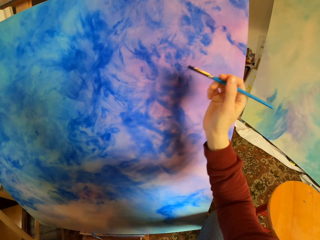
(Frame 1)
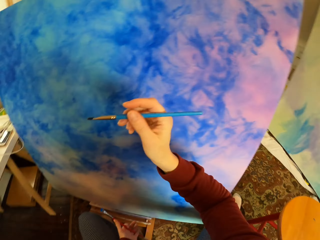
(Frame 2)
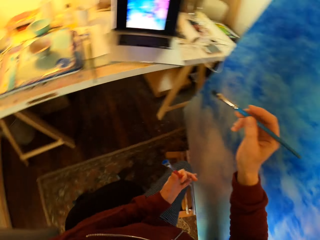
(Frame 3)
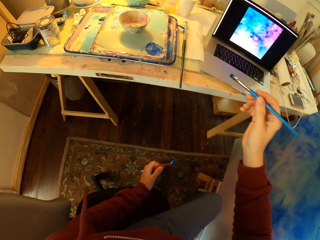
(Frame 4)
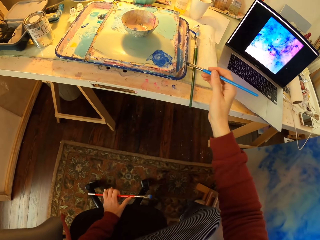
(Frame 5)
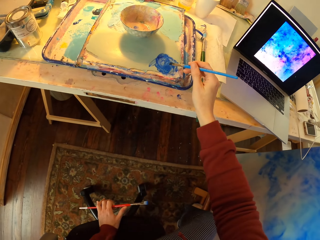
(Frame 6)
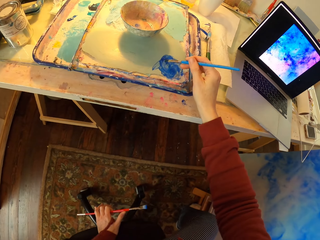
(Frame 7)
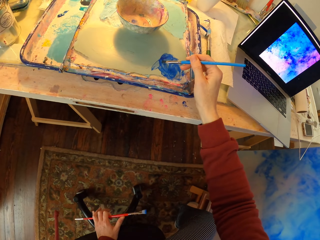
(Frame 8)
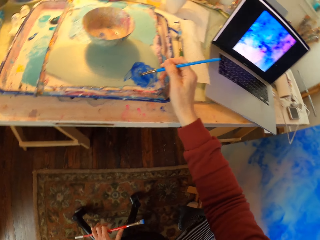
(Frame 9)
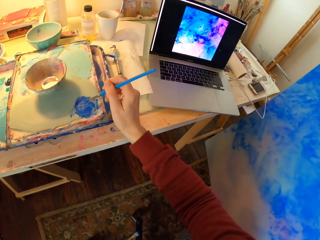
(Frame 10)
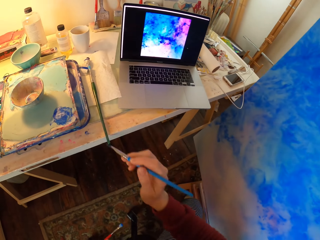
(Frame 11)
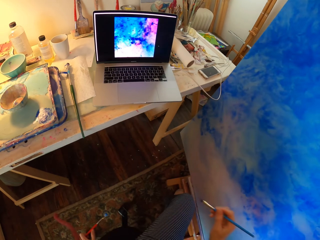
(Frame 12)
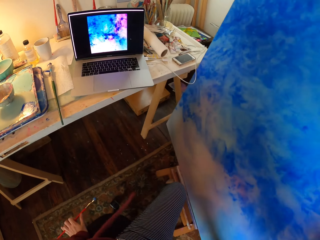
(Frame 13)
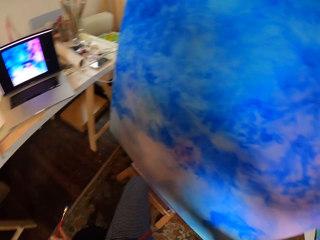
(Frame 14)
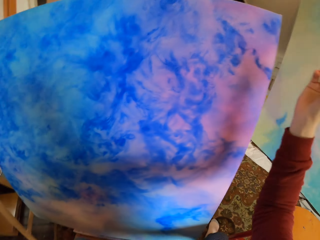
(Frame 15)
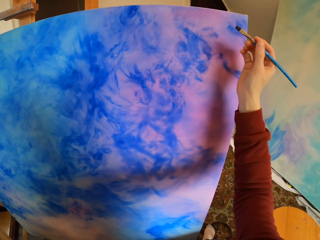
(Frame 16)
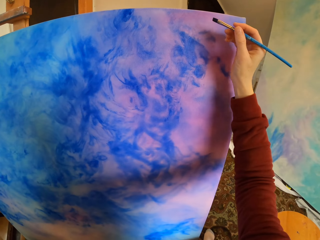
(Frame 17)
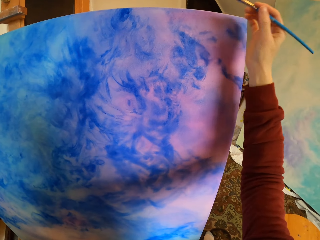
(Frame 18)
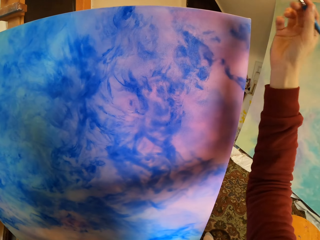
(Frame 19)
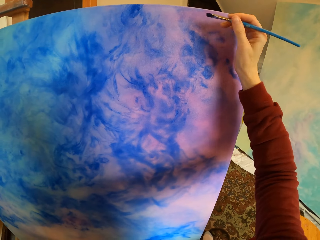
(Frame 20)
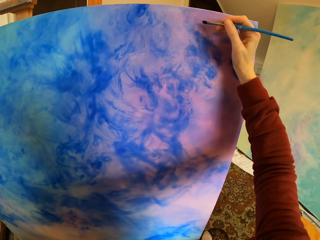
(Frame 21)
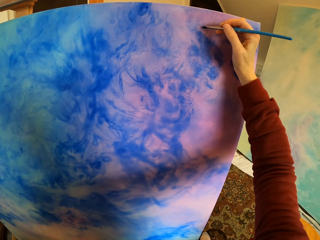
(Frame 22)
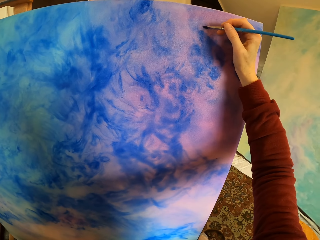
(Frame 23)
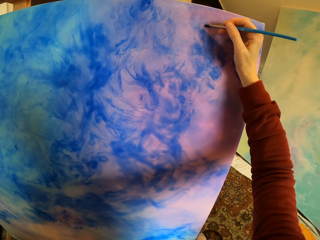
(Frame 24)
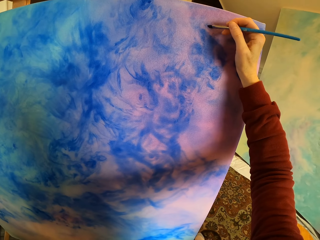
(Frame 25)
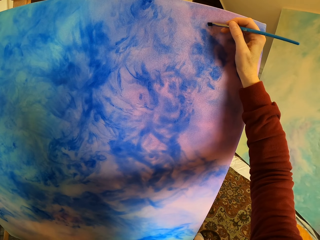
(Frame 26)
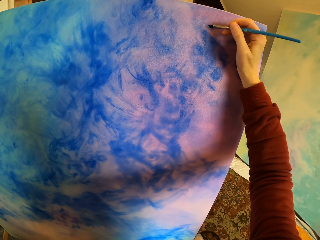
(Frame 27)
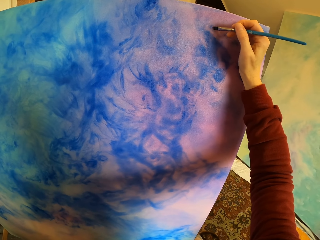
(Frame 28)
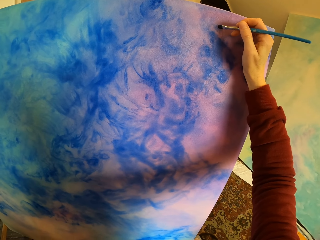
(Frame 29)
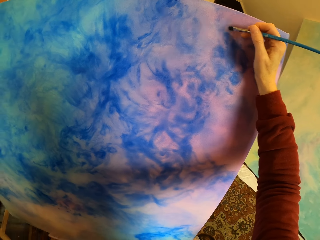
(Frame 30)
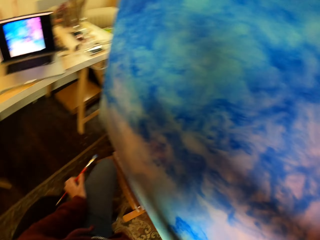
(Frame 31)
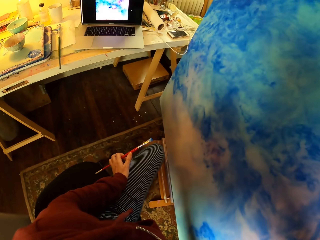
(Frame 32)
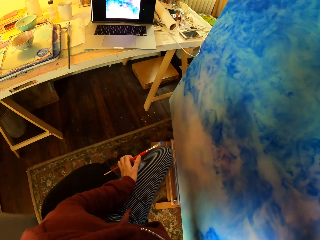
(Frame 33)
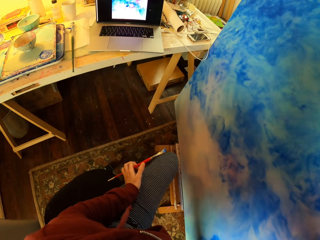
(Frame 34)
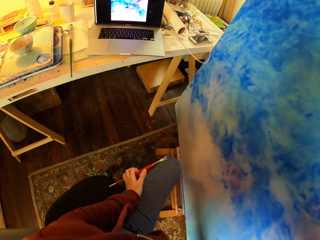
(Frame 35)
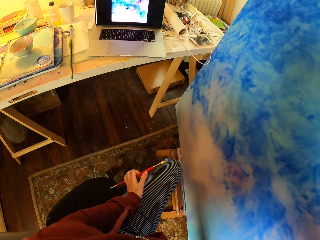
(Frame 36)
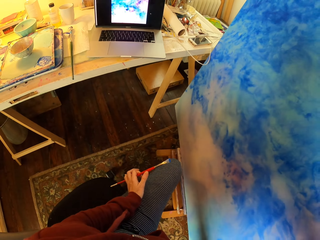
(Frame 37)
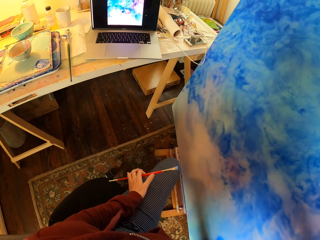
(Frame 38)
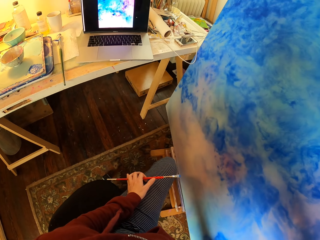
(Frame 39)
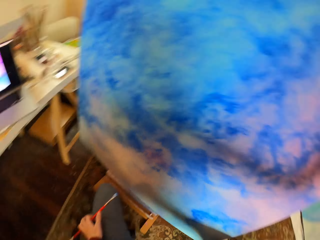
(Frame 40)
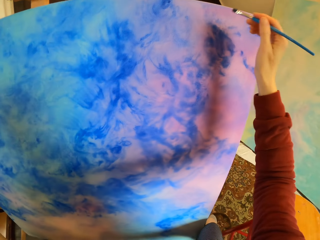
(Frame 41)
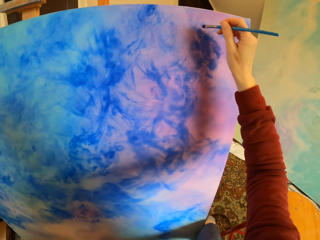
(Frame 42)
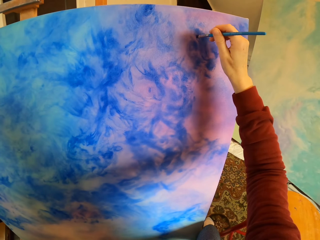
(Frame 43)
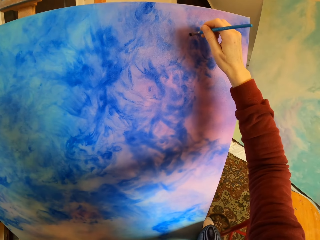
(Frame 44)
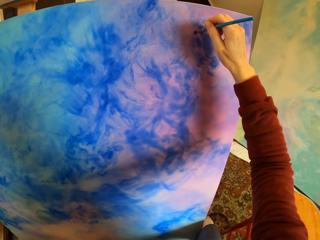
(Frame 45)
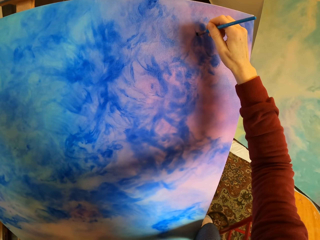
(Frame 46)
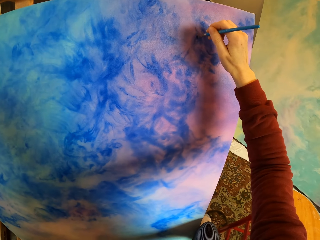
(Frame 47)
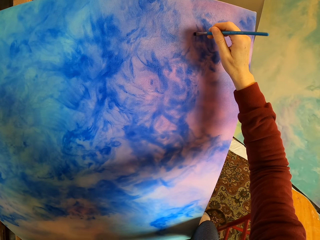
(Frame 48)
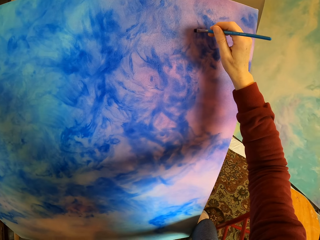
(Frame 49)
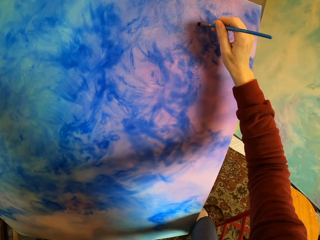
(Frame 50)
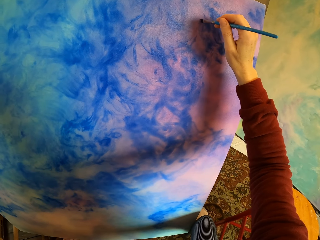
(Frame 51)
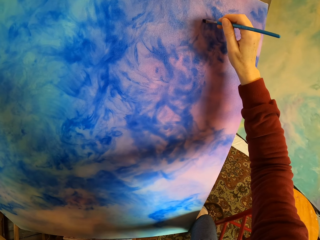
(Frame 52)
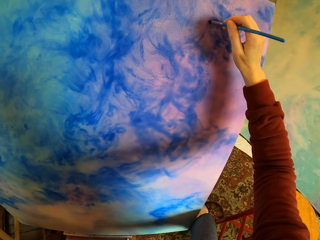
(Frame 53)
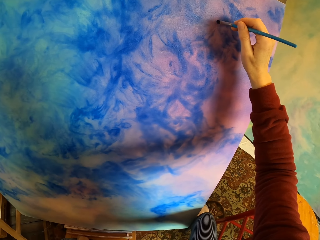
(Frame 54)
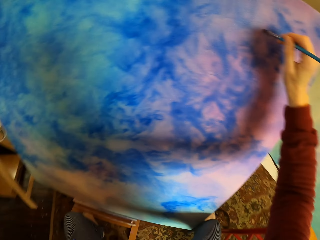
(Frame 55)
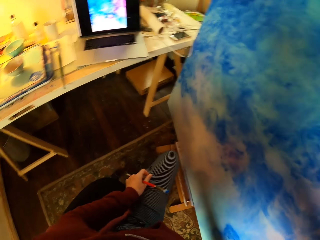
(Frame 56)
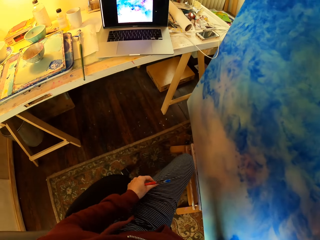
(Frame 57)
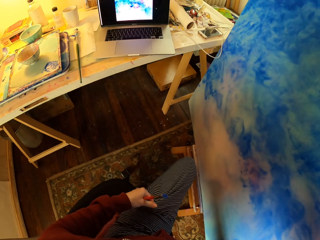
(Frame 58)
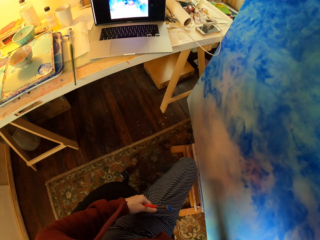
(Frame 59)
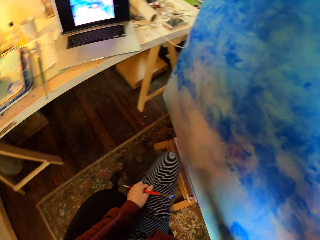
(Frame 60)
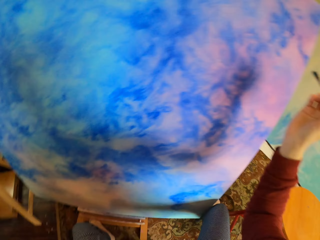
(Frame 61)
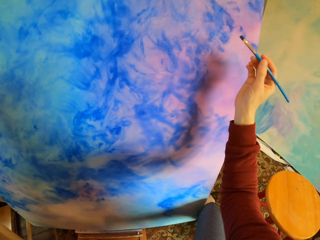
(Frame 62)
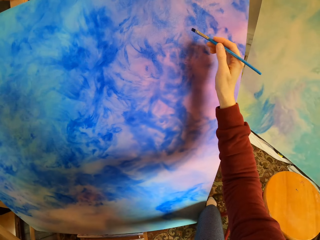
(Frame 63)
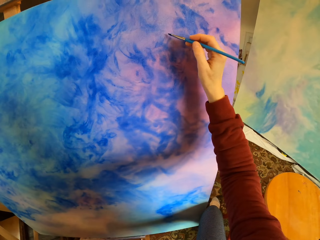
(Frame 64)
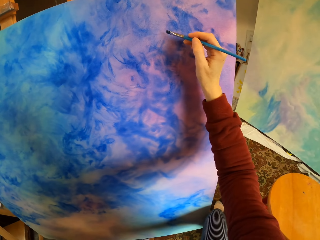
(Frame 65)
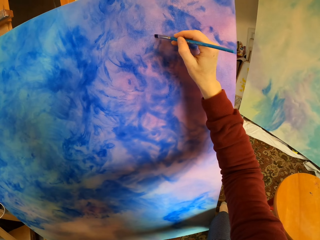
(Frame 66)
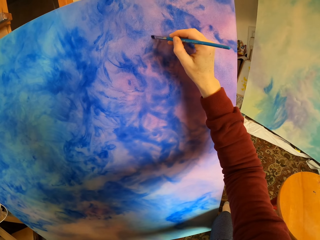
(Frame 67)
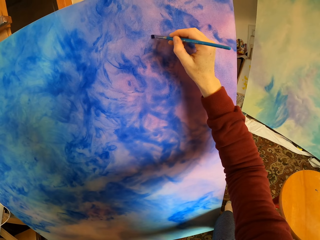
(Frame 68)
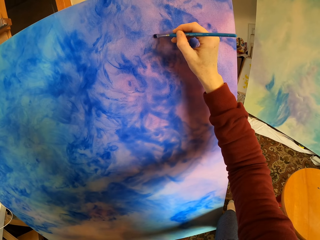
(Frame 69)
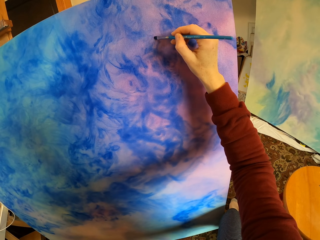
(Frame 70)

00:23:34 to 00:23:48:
The camera wearer paints art. They put paint on the brush. They paint a wooden board. They look at the laptop. They paint art. They look at the laptop.

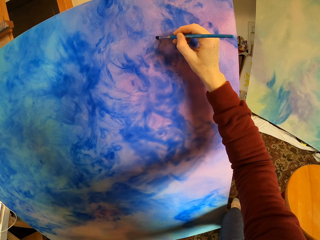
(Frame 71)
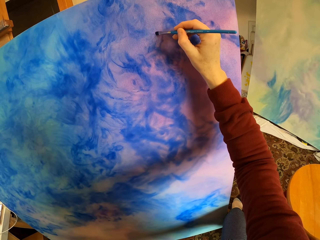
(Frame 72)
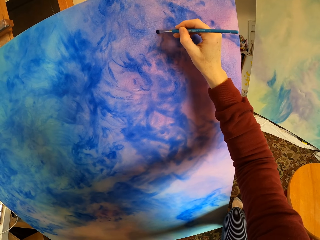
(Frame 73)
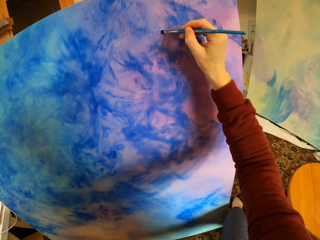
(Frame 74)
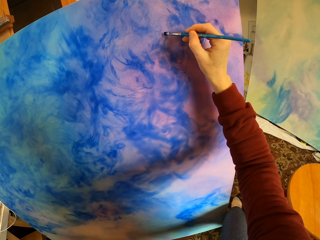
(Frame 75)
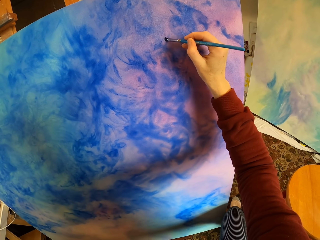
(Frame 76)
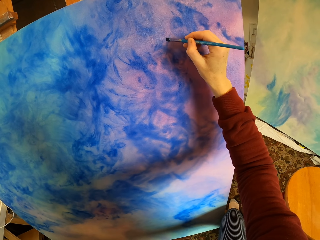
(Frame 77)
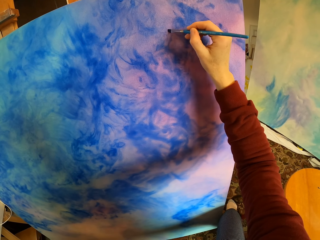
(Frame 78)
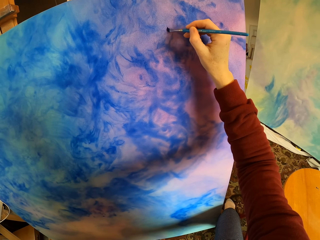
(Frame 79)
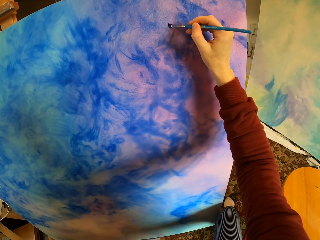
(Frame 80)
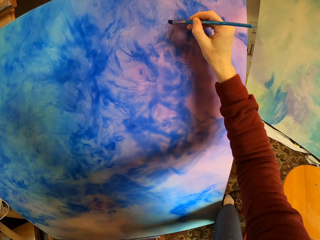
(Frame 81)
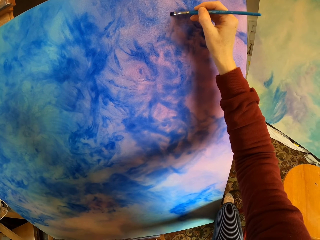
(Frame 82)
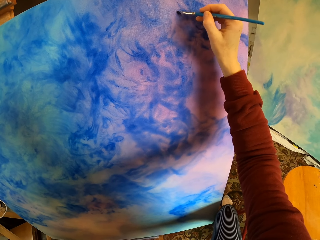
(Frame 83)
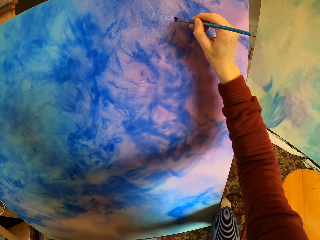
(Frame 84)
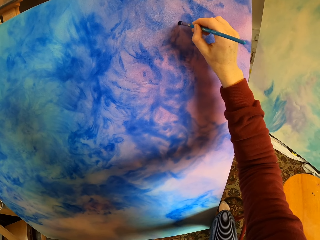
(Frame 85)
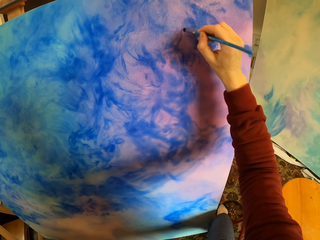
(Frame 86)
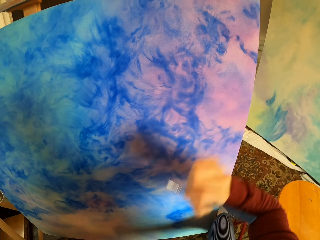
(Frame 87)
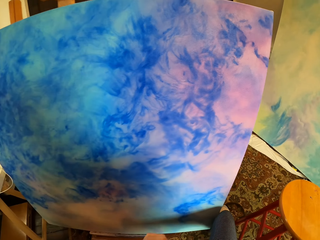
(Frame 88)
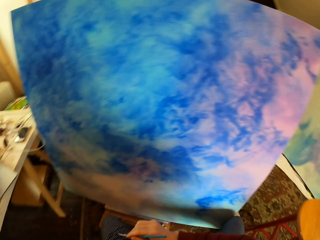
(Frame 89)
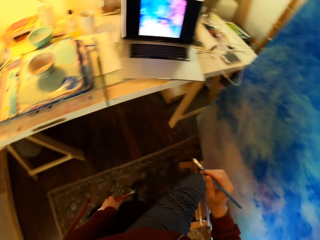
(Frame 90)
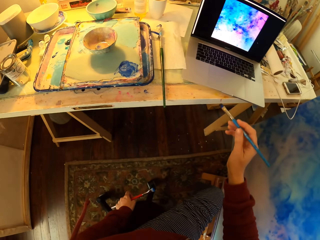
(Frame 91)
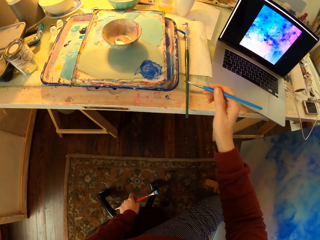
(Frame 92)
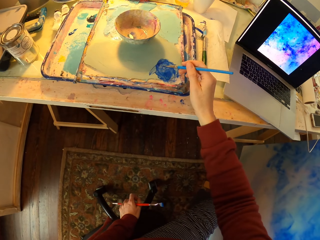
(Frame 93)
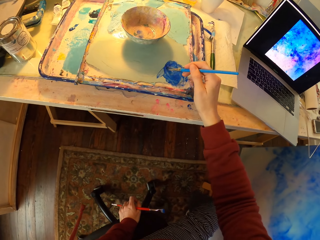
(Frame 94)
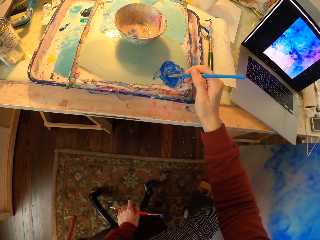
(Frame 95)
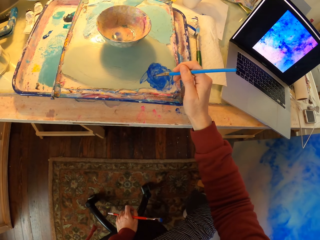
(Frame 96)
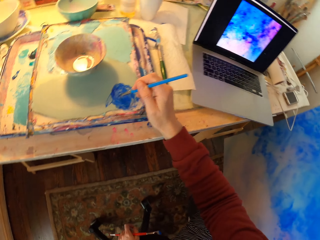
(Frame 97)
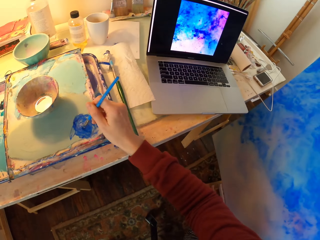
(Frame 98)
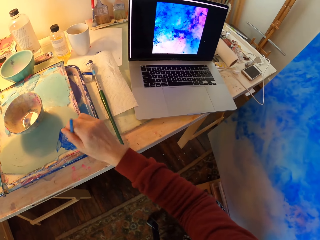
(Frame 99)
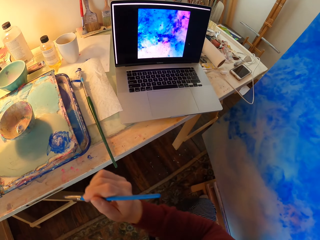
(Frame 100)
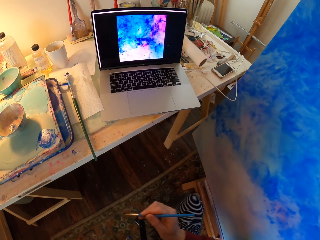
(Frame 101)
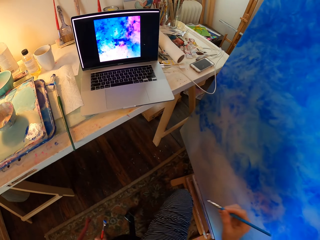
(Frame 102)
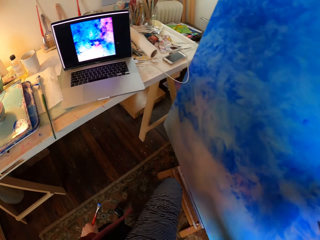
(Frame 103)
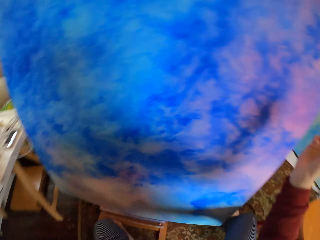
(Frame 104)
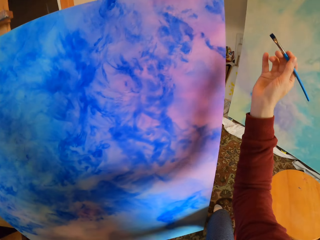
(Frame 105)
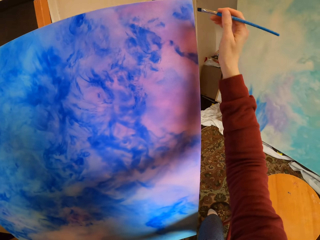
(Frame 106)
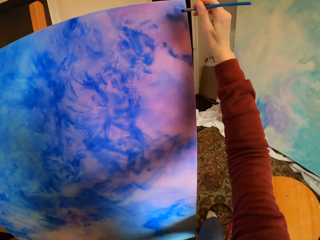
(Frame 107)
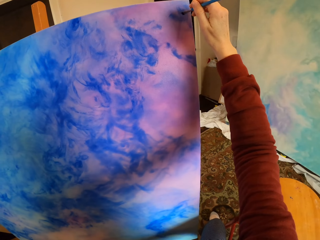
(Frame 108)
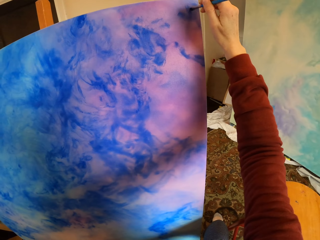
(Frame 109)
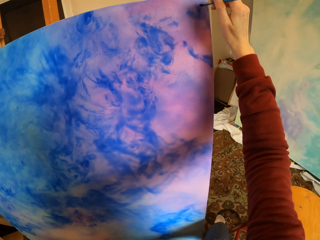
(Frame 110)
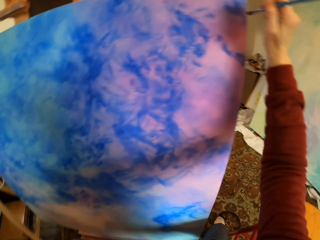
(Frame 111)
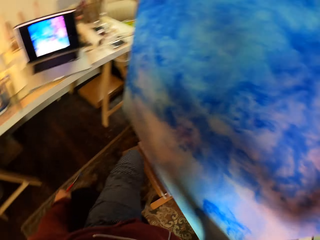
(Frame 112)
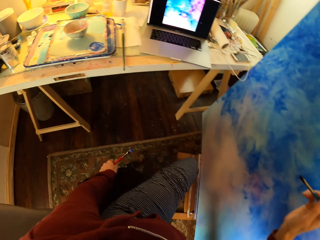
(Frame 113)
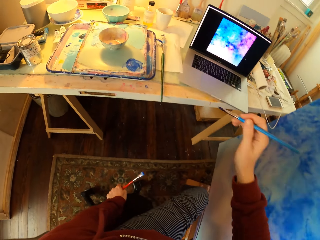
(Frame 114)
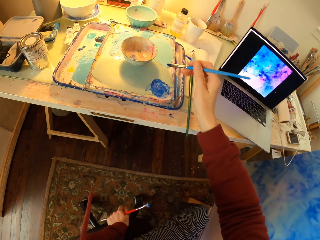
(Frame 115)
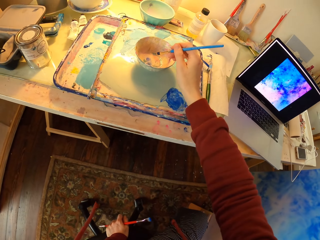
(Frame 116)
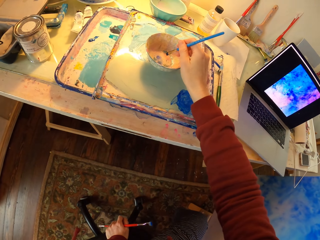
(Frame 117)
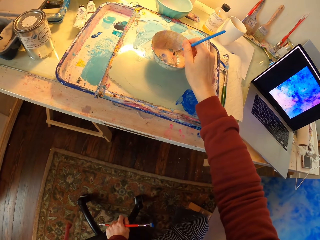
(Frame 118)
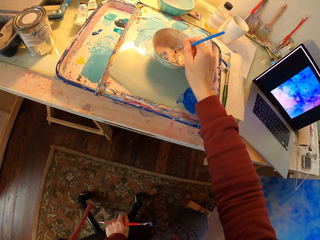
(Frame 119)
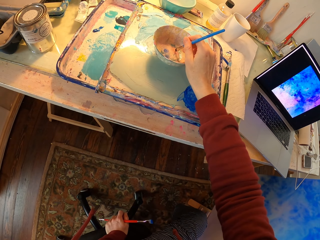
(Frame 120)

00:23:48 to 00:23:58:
The camera wearer paints art. They put paint on the brush. They paint a wooden board.
